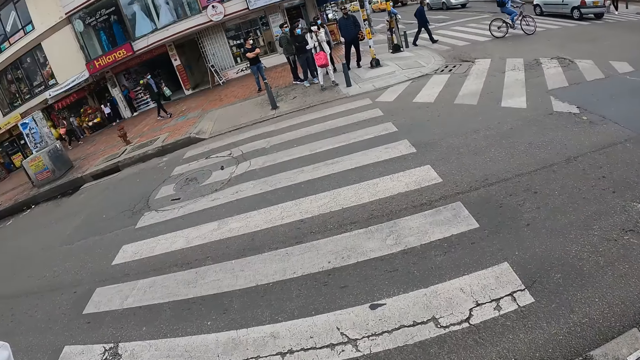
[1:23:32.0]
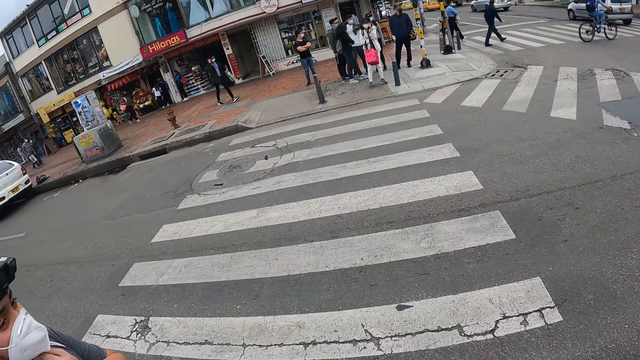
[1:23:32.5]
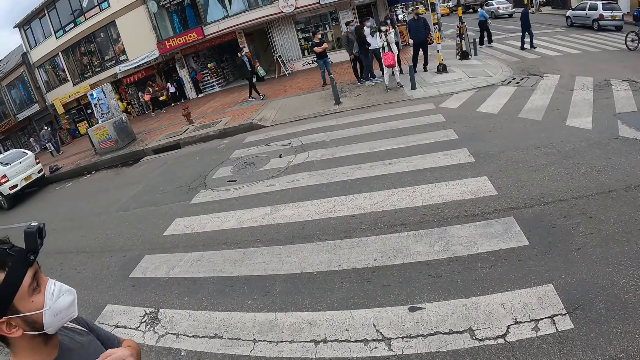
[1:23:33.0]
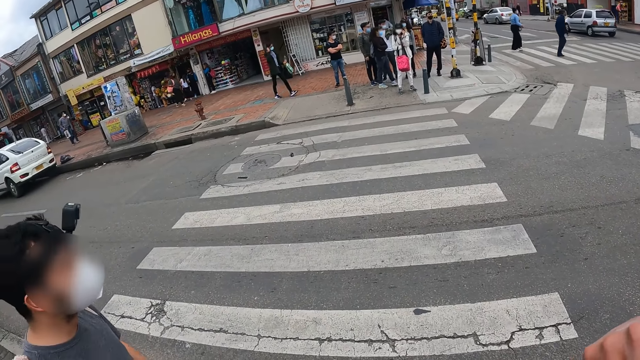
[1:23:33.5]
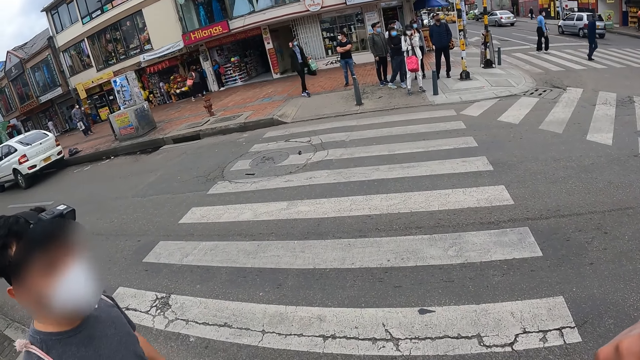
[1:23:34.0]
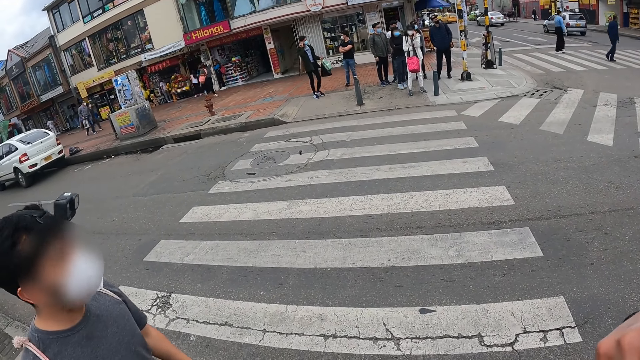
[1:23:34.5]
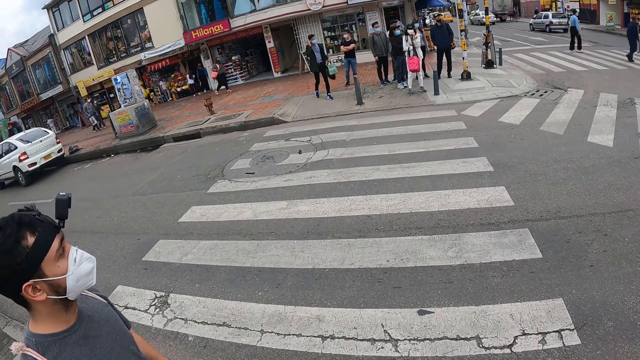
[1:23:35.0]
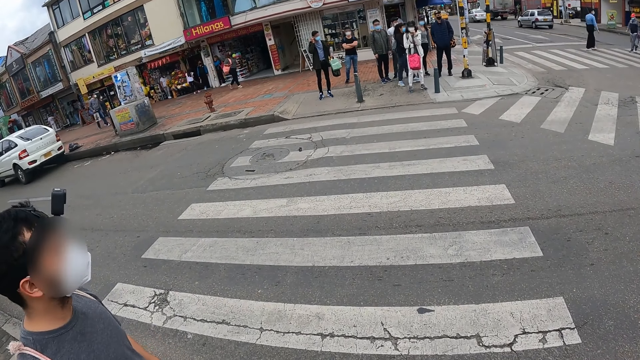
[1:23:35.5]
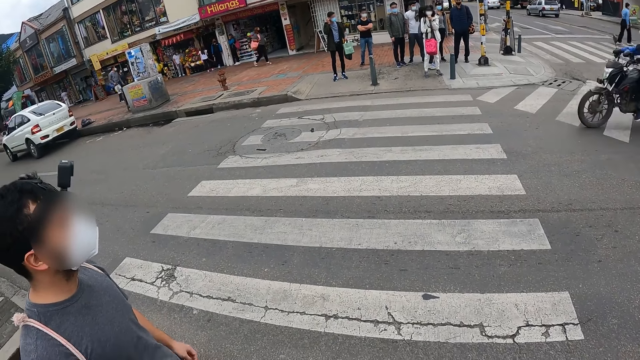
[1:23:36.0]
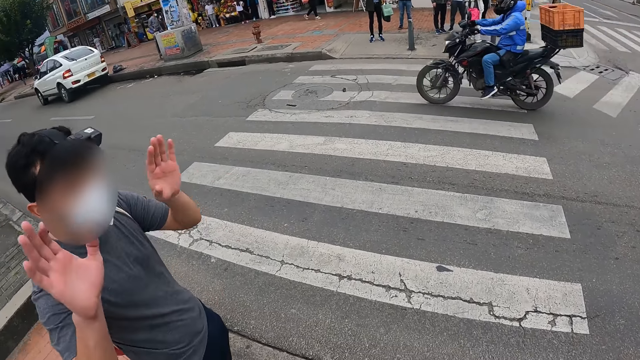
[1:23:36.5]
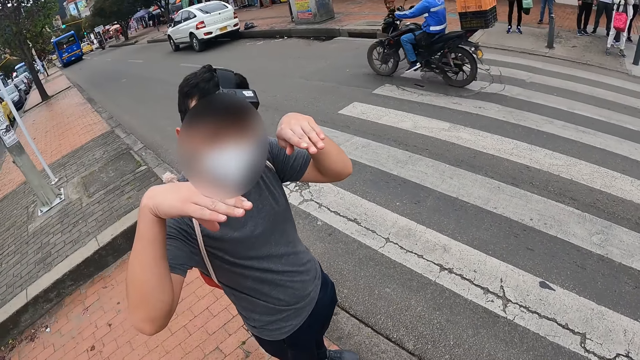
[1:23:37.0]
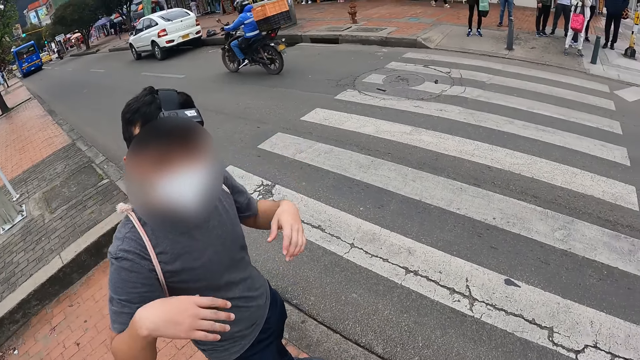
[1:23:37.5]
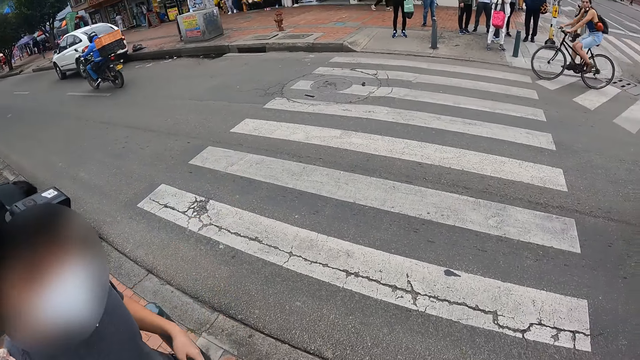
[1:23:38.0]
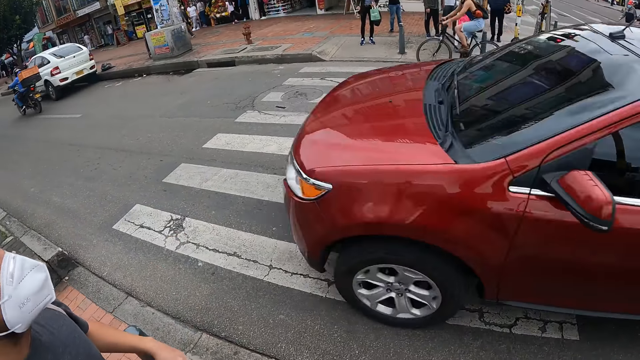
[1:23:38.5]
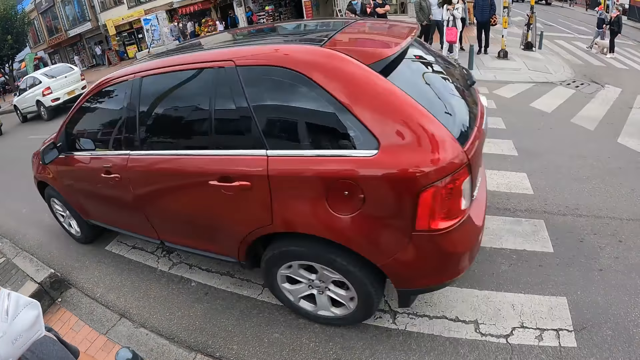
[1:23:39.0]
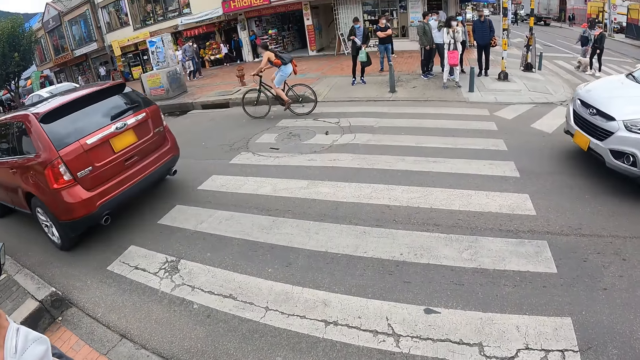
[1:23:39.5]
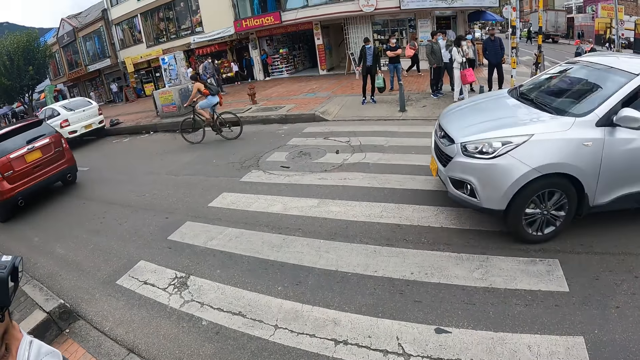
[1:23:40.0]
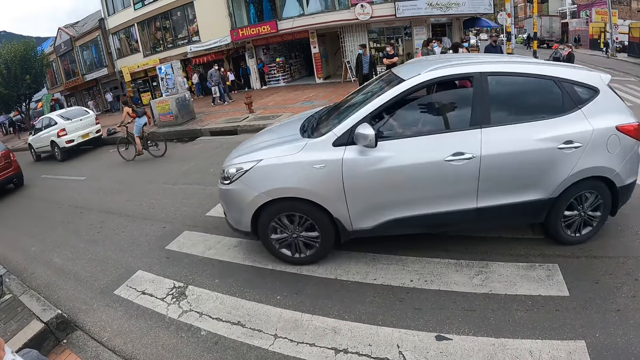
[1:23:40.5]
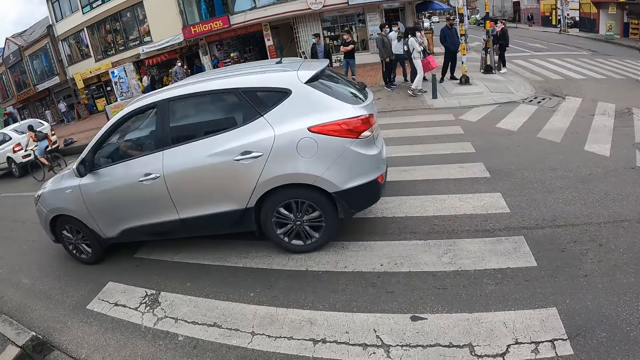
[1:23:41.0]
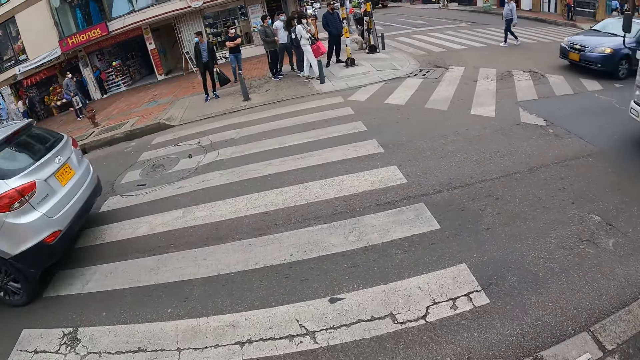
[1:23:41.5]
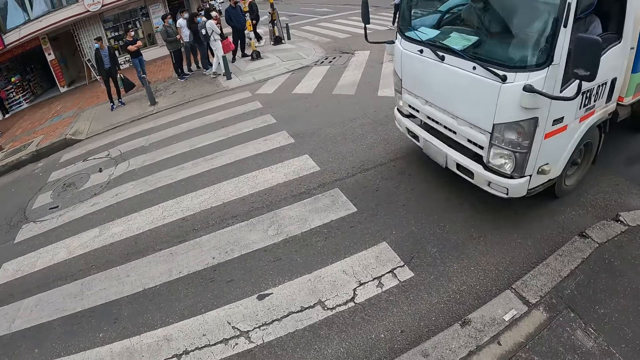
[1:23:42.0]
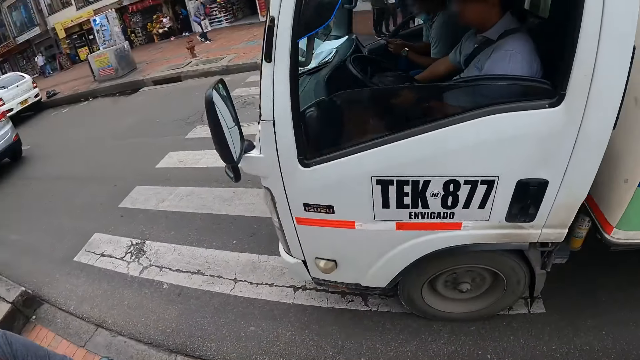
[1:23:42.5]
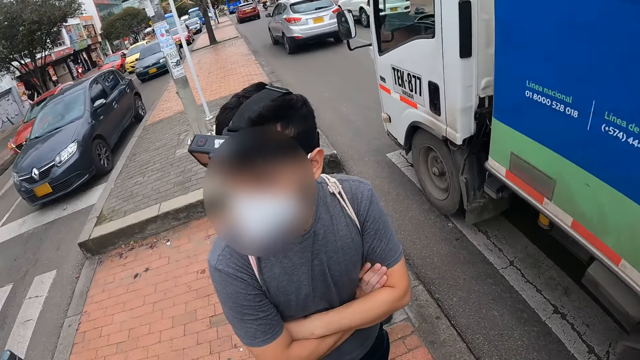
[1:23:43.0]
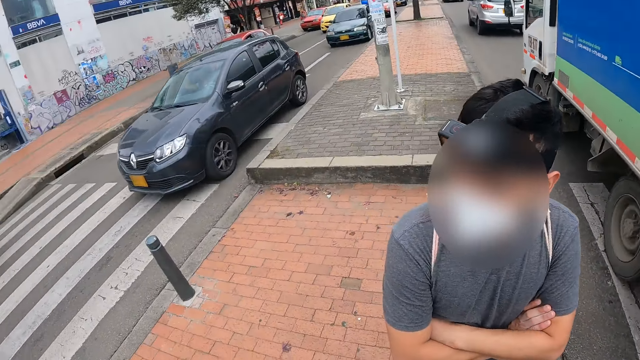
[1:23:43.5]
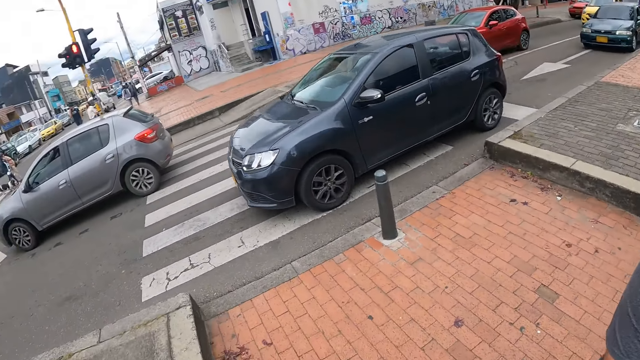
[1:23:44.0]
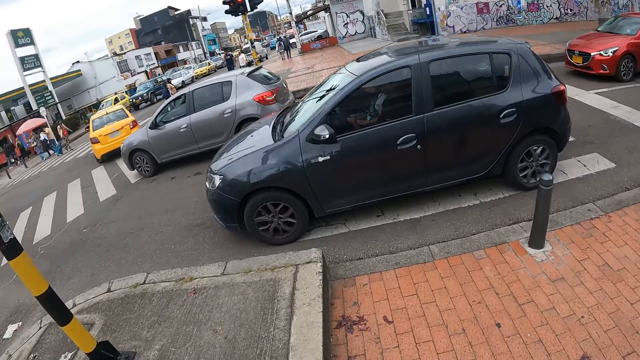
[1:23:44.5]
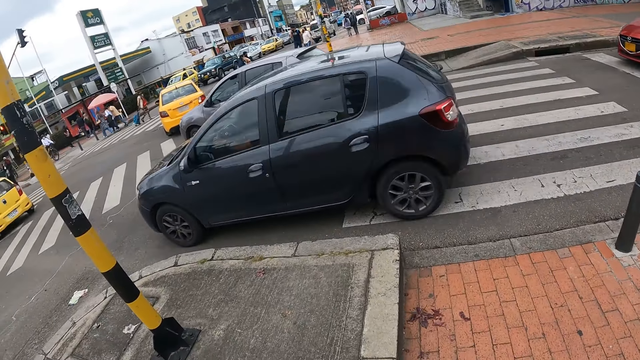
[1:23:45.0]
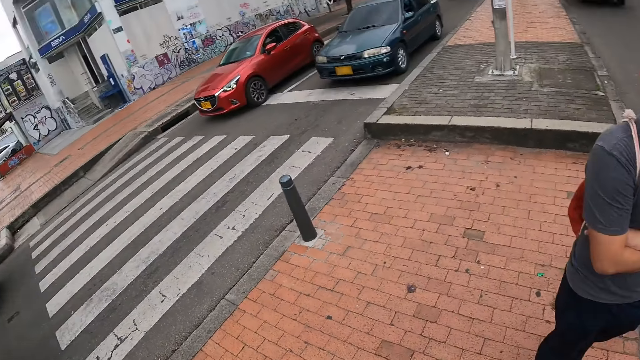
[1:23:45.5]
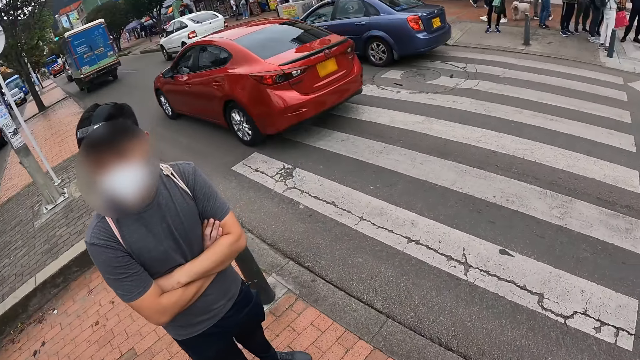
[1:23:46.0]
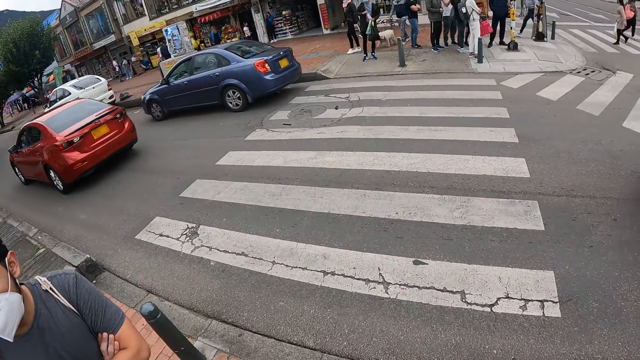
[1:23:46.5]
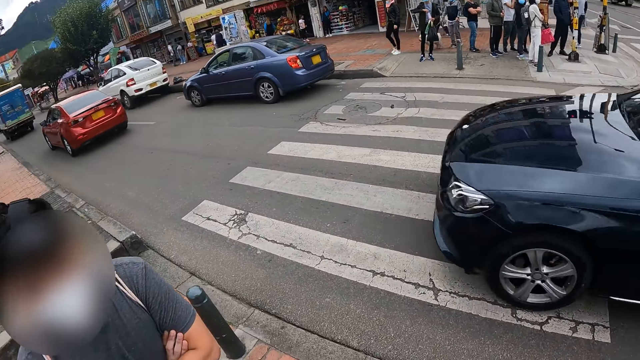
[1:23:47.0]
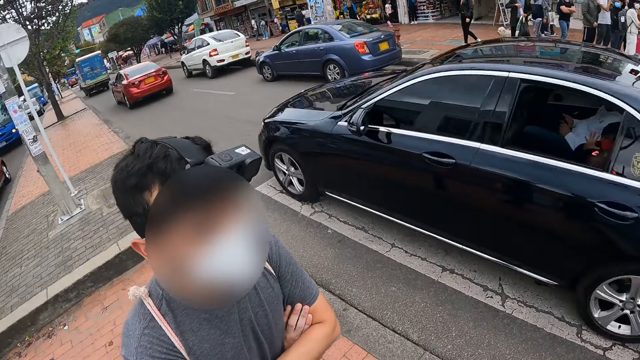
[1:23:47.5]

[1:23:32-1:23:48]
The camera wearer looks around. A man rides a motorcycle across the road. The camera wearer interacts with another man. The other man sways hands. A bicycle and some automobiles drive past the camera wearer. The camera wearer looks around.

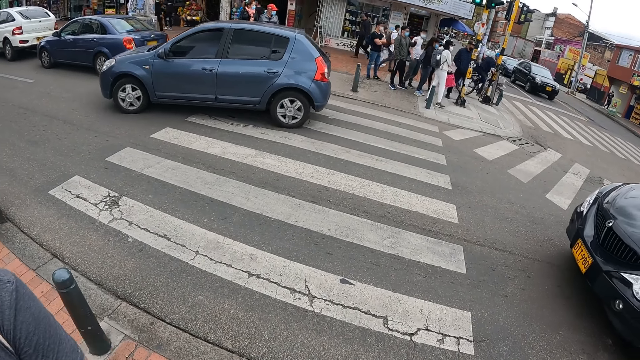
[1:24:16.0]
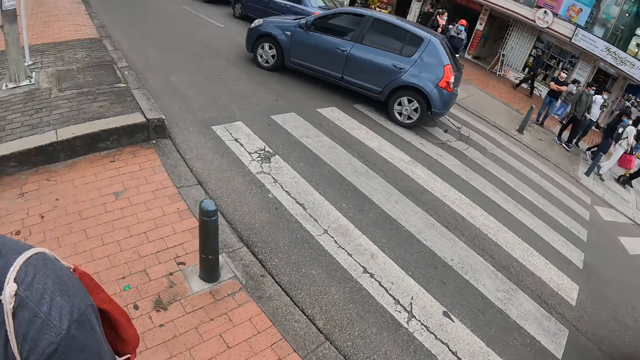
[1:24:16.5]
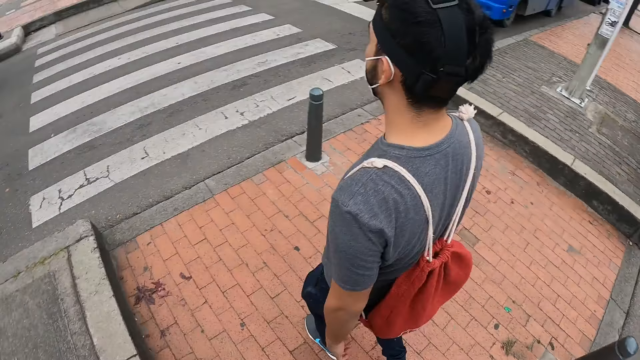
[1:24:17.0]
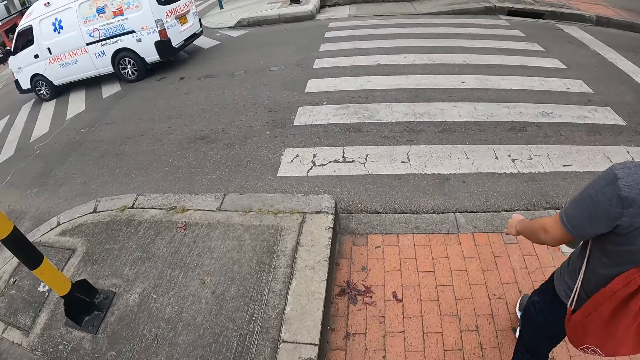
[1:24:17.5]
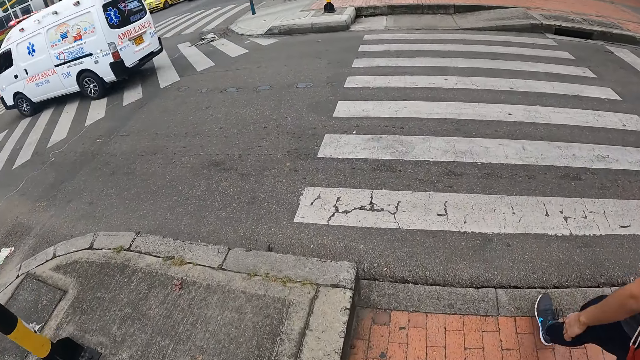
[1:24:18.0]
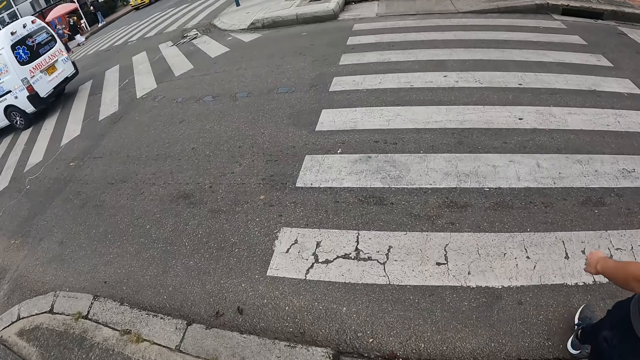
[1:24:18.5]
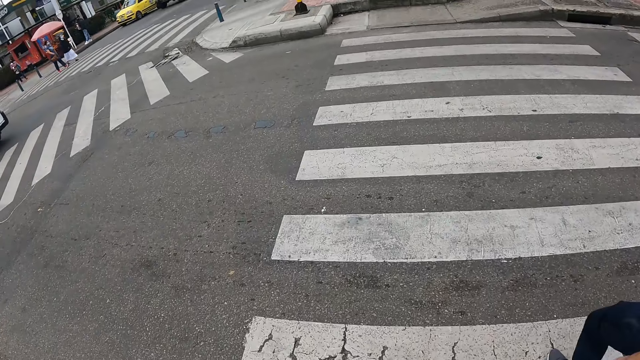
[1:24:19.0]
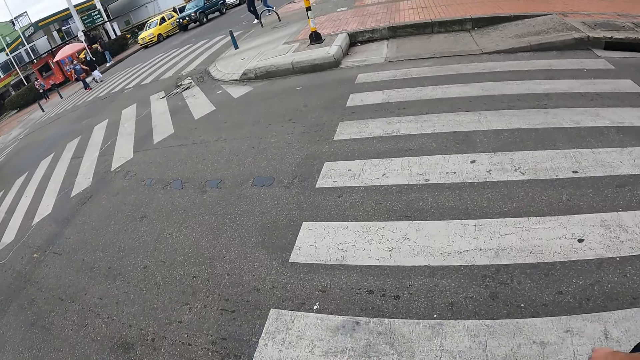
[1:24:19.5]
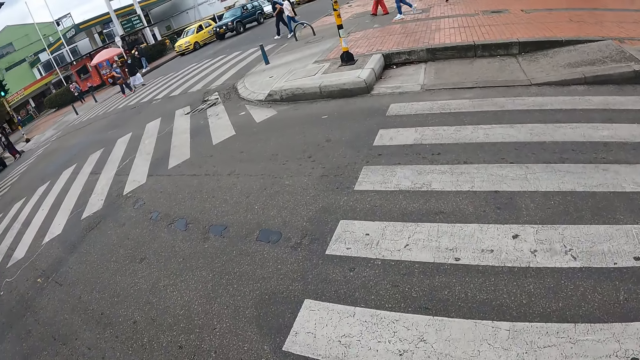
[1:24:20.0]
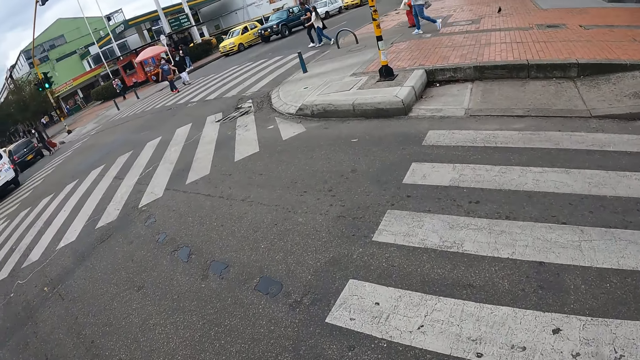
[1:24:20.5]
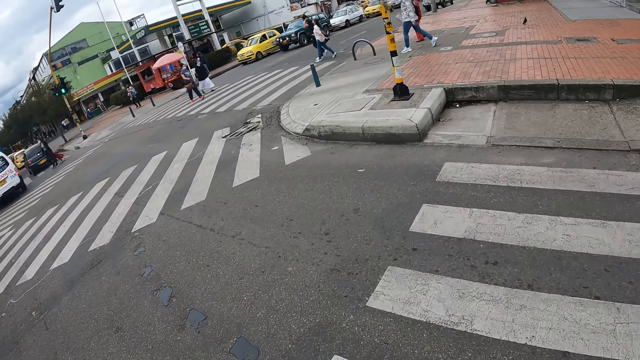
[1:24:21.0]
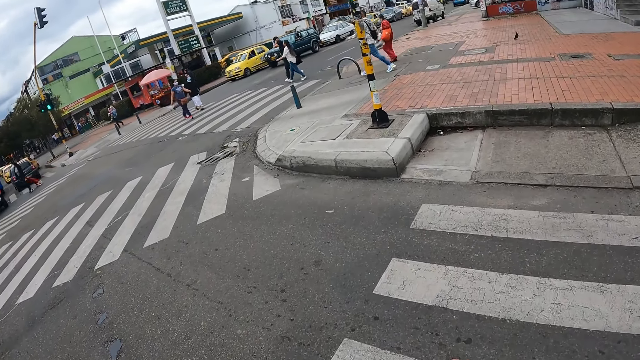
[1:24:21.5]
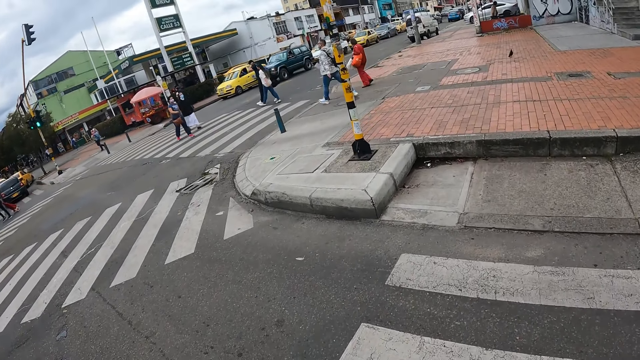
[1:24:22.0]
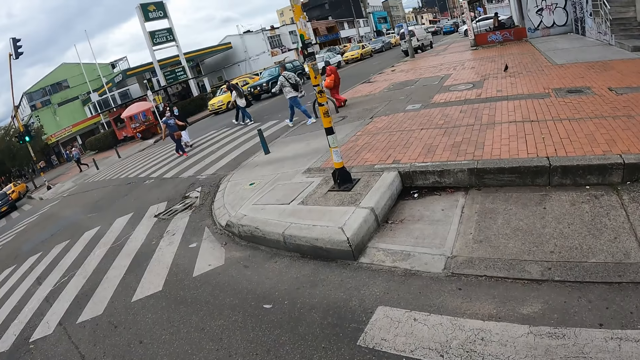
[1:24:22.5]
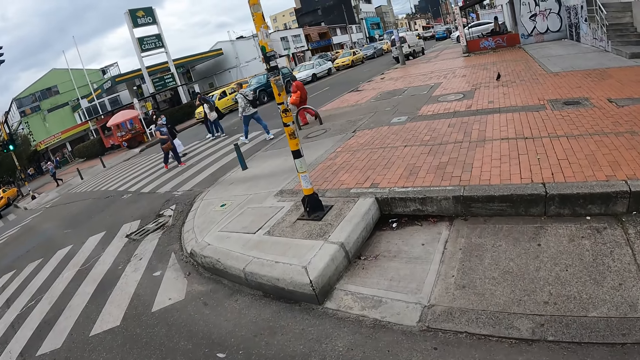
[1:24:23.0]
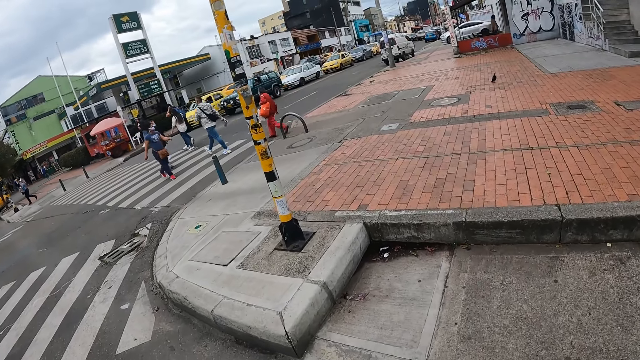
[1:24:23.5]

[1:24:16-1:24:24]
The camera wearer crosses a zebra-crossing on the road with the man. The man walks around.
